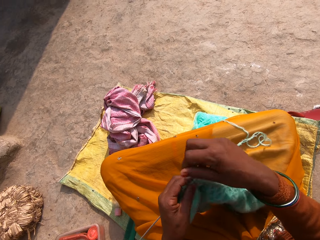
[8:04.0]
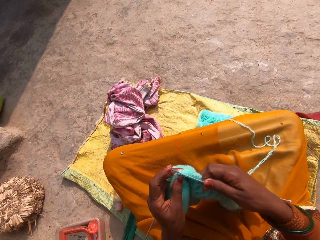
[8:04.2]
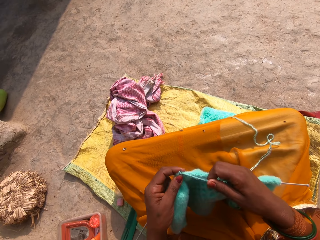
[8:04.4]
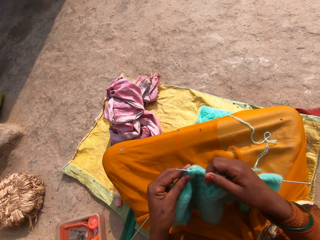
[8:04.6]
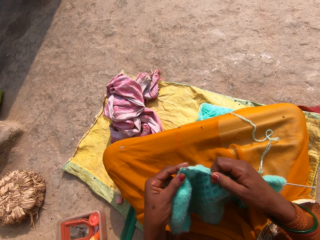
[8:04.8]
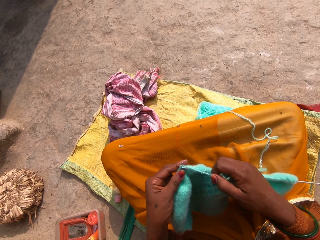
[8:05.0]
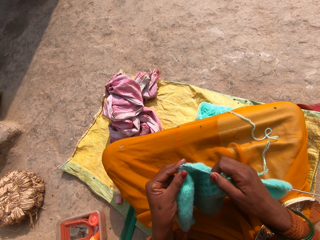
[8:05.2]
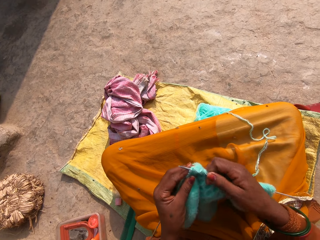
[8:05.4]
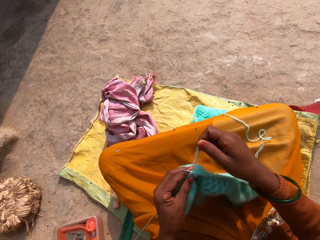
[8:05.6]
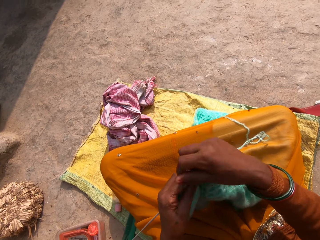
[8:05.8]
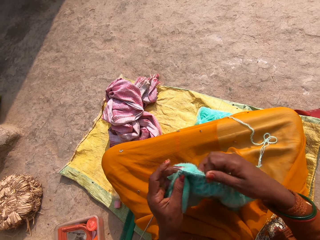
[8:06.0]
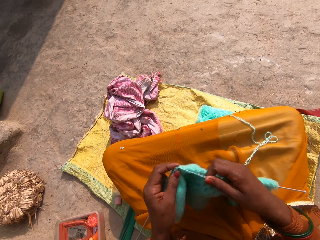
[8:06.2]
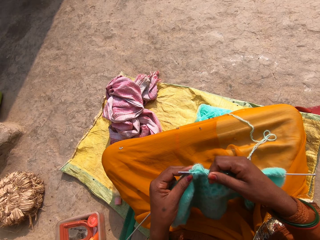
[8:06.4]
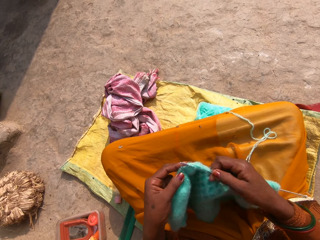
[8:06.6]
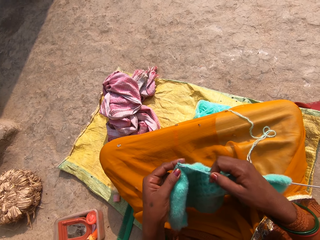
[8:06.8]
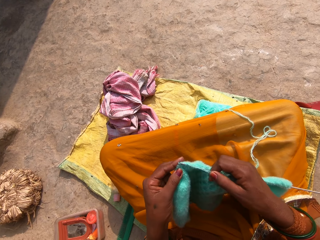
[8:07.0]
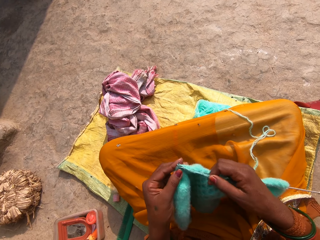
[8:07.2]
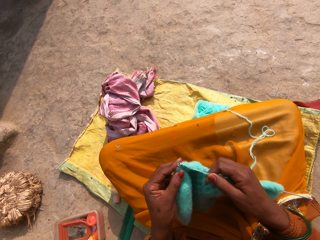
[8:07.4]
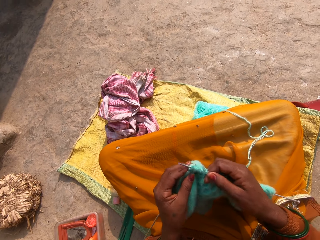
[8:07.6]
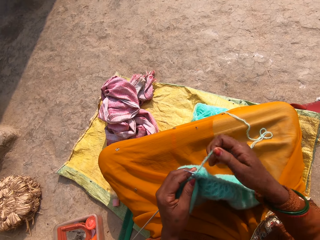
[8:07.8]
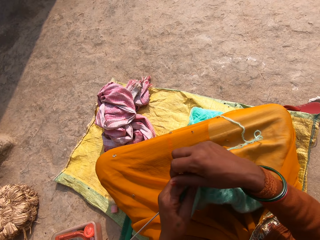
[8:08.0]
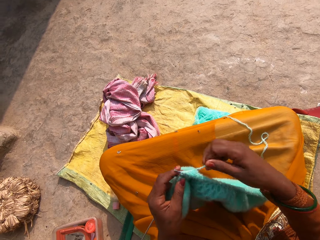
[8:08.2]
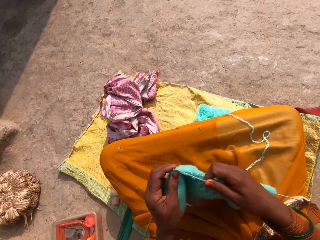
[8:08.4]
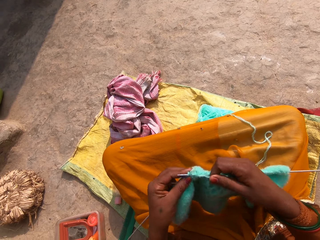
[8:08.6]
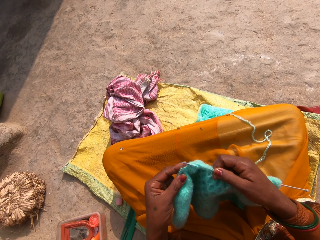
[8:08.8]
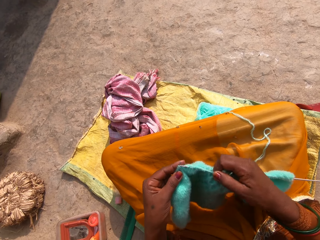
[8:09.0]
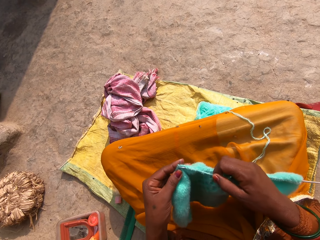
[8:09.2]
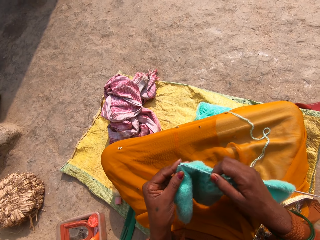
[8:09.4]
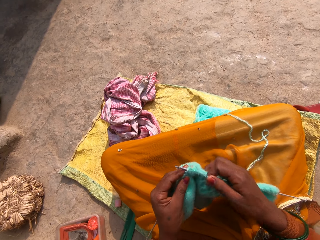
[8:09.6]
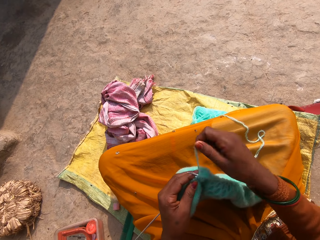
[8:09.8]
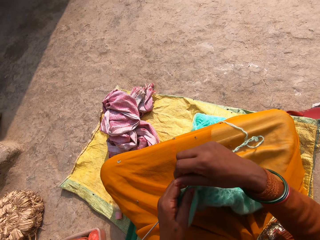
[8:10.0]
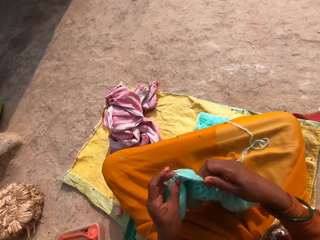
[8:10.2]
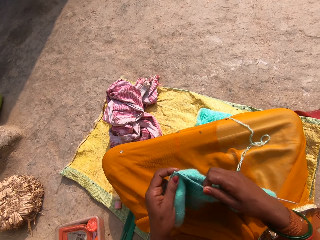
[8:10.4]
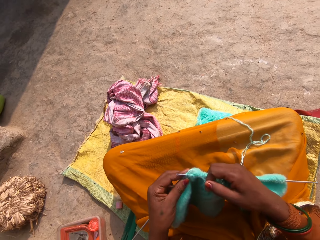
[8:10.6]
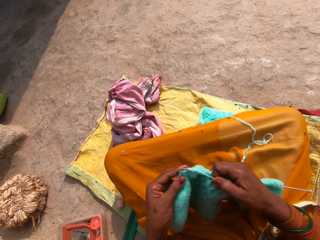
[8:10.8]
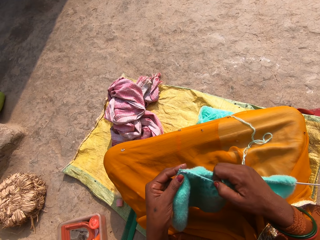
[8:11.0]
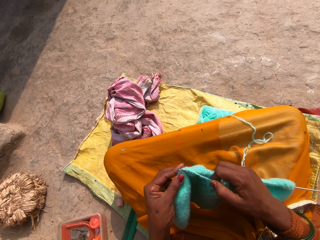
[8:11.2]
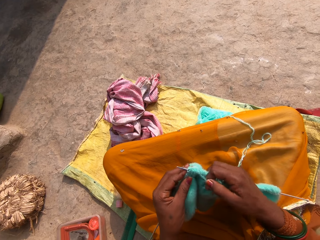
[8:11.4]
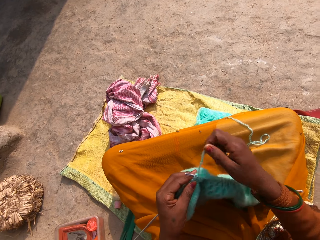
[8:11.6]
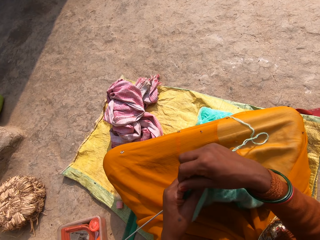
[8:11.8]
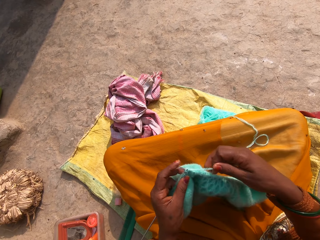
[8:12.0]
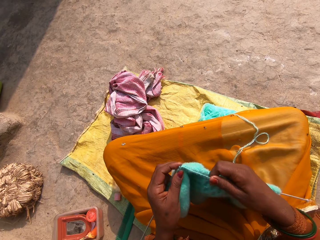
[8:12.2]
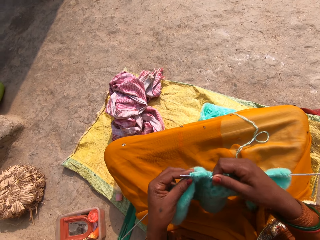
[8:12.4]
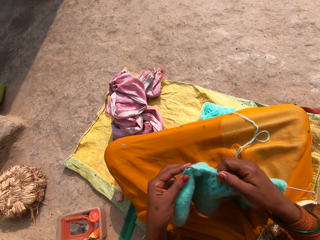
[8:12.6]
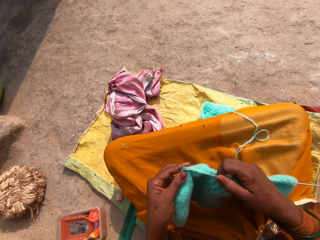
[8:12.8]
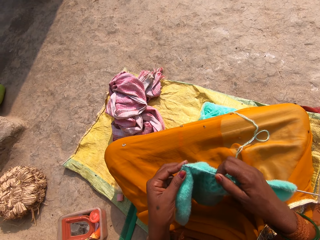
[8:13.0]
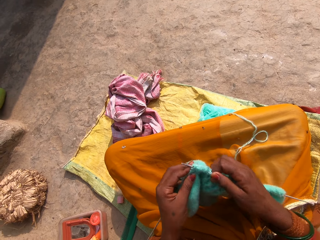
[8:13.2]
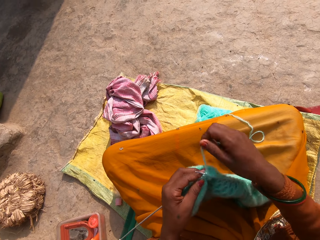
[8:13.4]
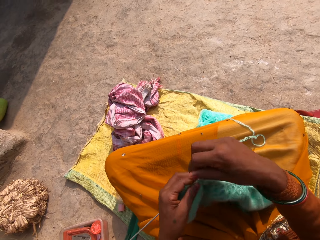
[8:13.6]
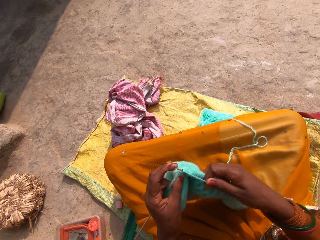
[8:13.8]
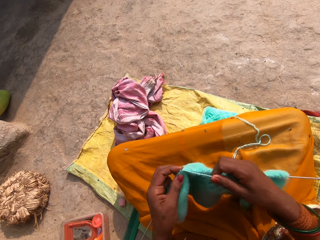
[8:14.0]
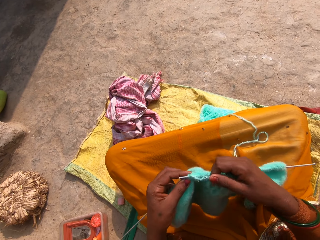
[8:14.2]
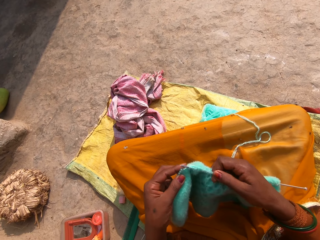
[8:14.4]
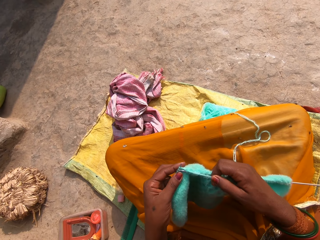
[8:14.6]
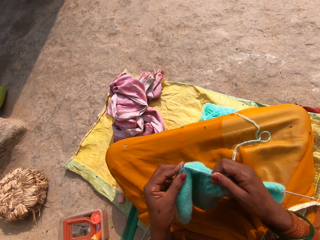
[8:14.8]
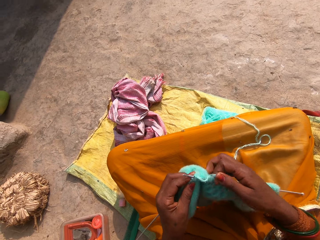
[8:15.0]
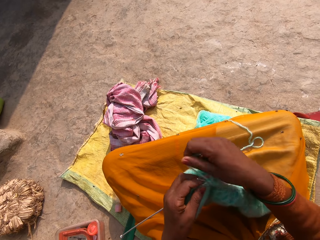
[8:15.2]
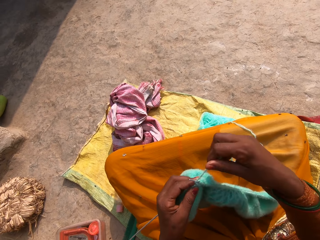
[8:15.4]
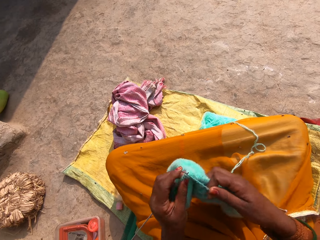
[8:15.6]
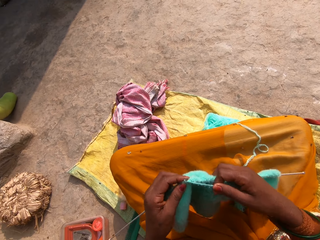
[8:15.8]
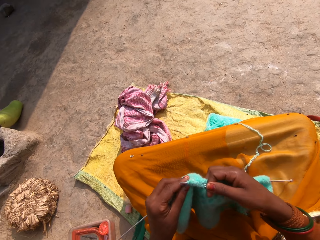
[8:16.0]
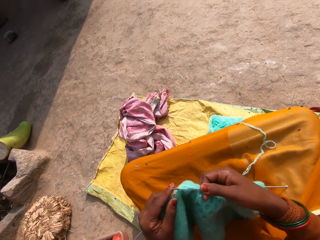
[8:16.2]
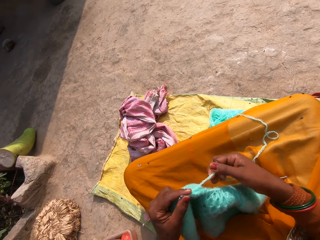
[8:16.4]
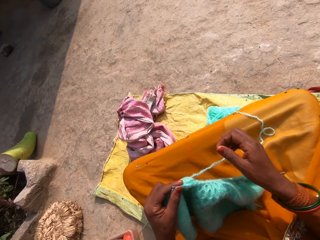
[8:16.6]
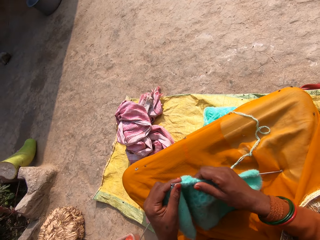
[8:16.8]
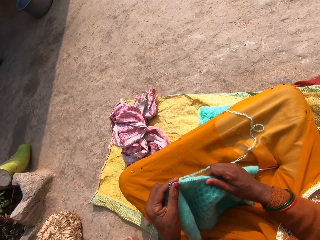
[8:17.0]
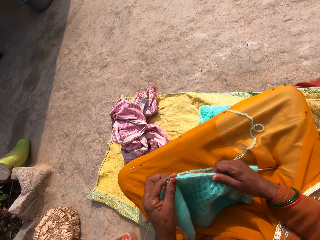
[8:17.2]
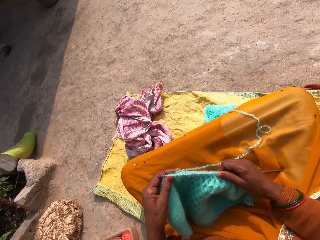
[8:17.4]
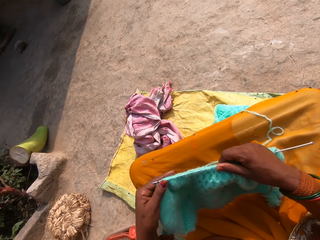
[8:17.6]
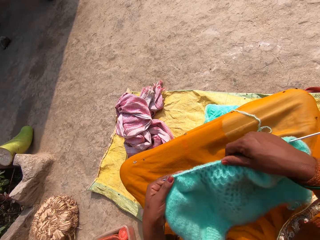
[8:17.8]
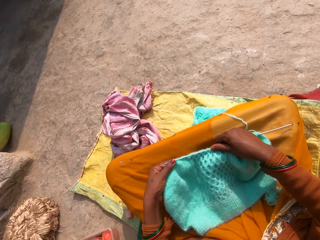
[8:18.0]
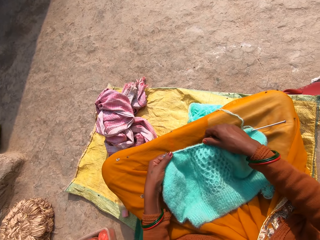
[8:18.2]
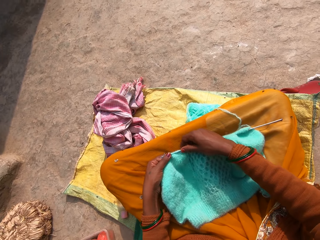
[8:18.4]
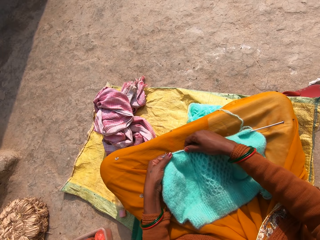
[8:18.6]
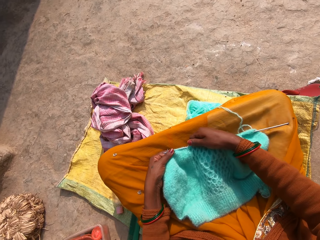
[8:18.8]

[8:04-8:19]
The camera wearer pulls a thread. They roll the thread on a crochet. They knit while moving hands. They roll the thread on the crochet. They knit. They roll the thread on the crochet. They knit. They pull the thread. They roll the thread on the crochet. They knit while moving hands. They roll the thread on the crochet. They knit. They pull the thread. They drop the thread on the lap. They move a knitted fabric on the crochet. They spread the knitted fabric on the lap. They adjust the fabric on the knitting pins.

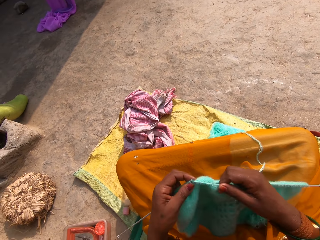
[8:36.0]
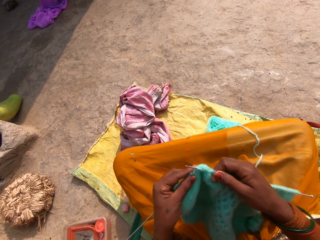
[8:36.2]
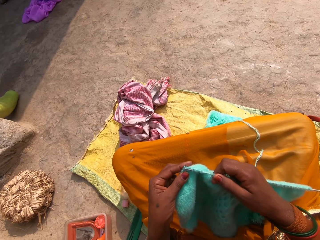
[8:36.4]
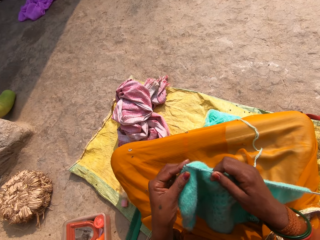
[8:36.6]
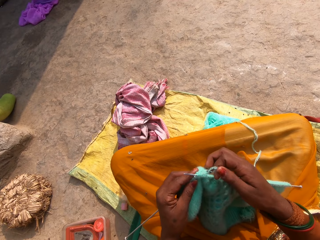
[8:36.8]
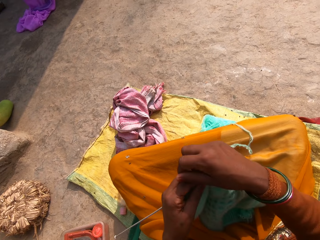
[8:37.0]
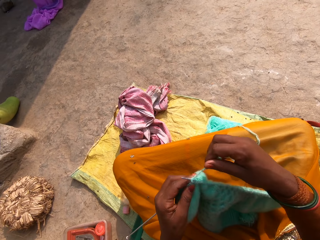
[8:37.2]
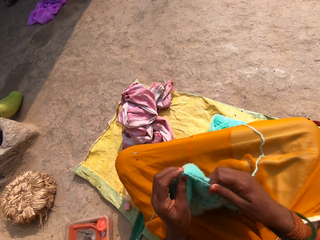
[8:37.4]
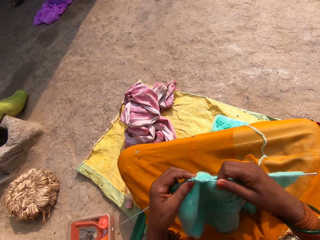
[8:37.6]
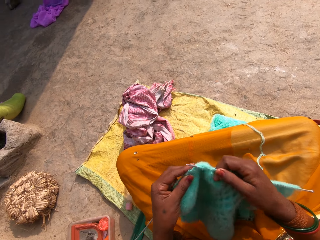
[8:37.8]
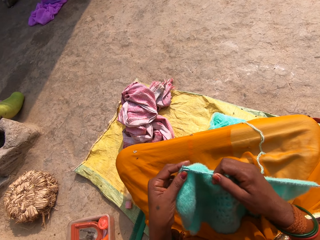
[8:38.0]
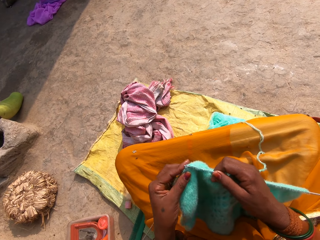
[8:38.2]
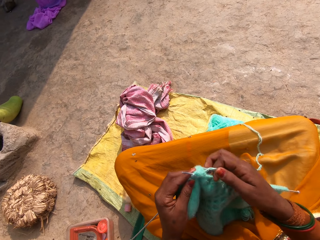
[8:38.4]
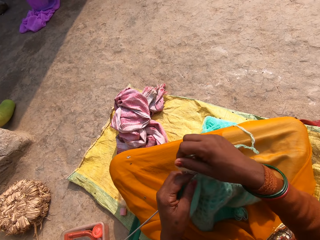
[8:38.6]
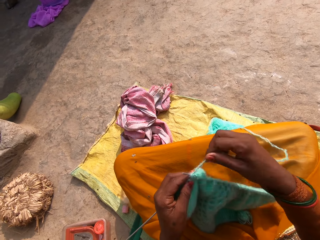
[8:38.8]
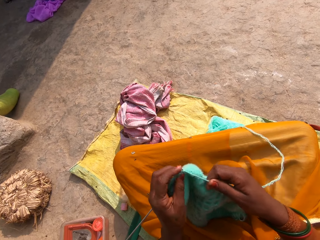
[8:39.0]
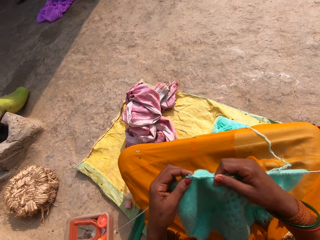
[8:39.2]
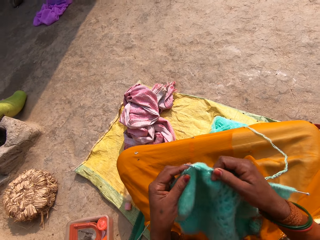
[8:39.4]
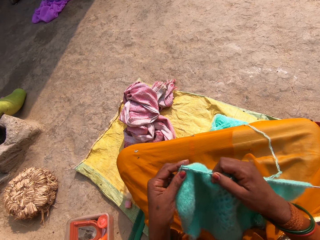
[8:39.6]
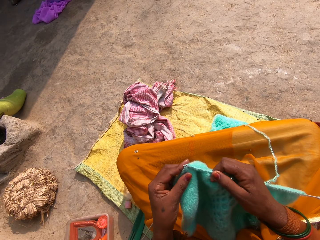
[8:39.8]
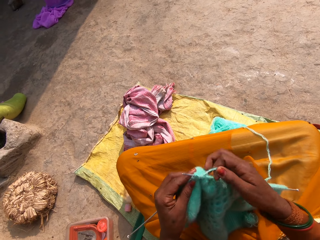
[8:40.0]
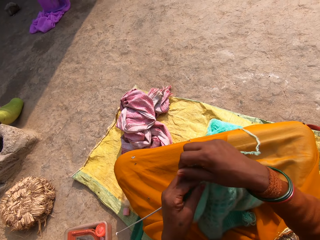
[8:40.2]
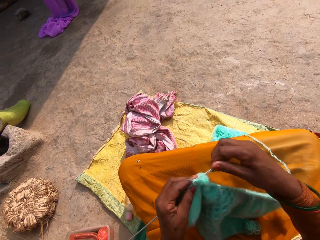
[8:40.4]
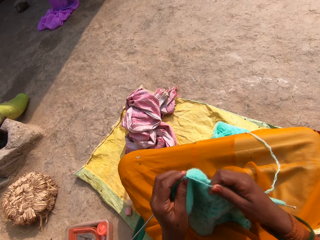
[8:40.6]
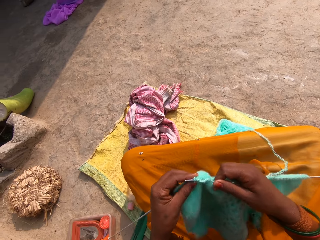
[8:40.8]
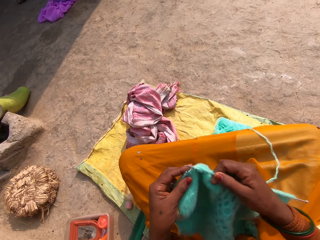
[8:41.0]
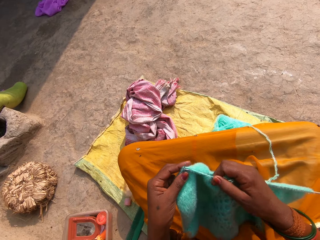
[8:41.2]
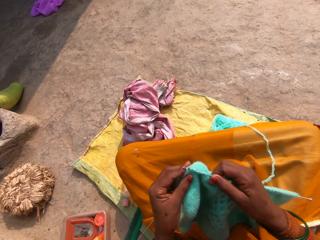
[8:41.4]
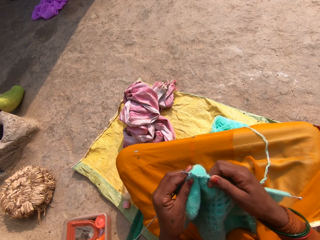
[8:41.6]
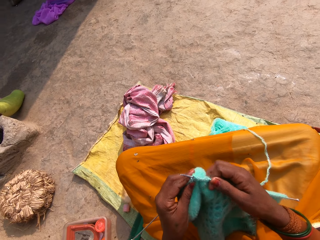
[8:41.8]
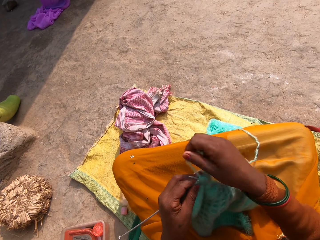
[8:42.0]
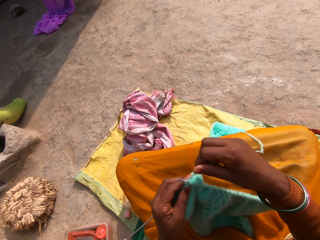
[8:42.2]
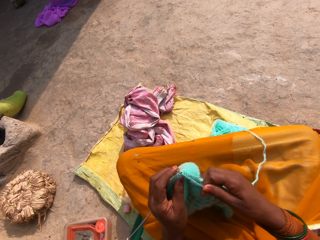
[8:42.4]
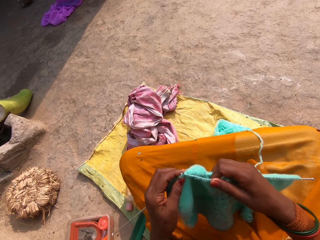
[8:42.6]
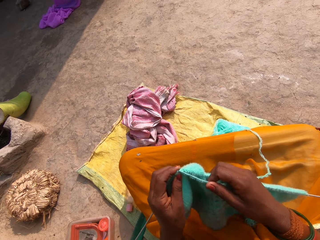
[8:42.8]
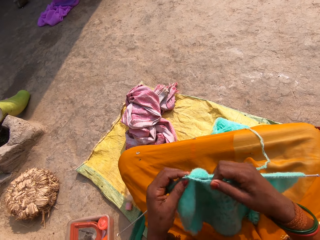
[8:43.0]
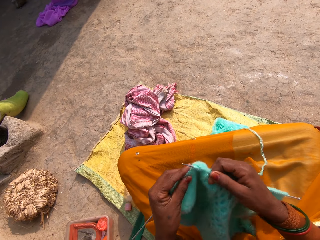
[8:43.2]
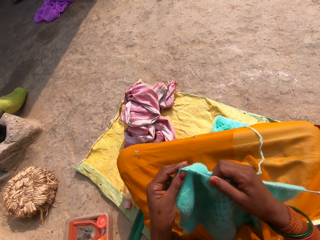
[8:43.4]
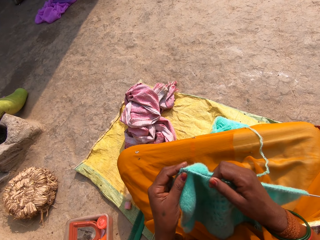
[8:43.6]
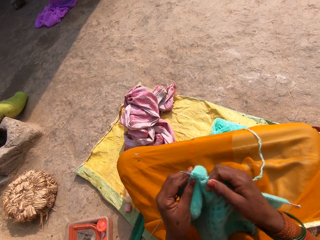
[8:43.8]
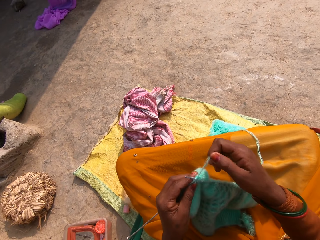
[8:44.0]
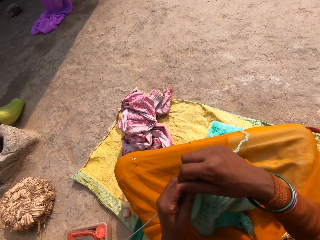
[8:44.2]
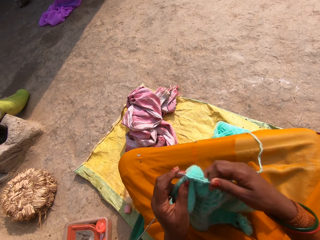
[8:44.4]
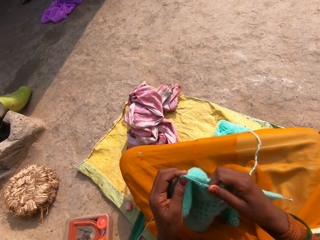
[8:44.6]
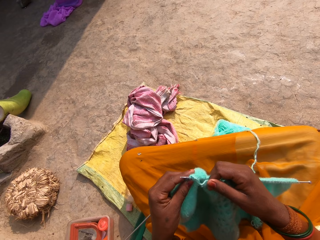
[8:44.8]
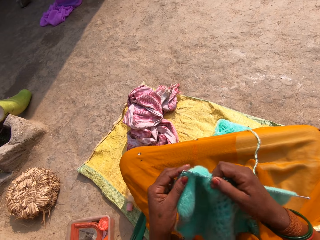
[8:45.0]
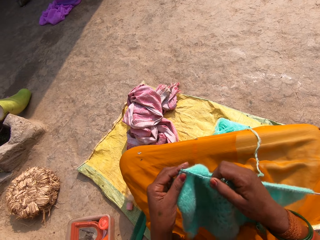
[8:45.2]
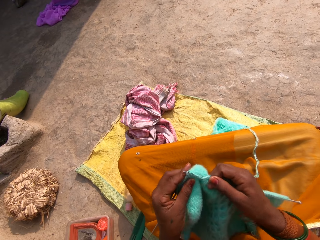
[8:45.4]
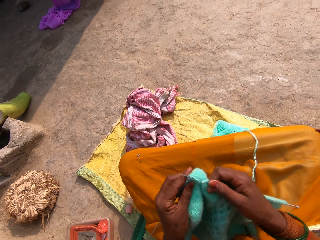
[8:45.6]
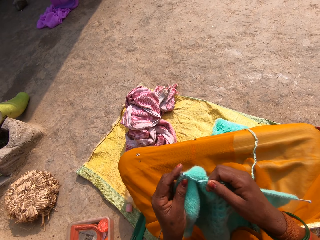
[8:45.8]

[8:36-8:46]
The camera wearer knits. They pull the thread. They roll the thread on the crochet. They knit. They pull the thread. They roll the thread on the crochet. They knit. They lift the thread. They roll the thread on the crochet. They knit while moving hands. They lift the thread. They roll the thread on the fingers. They knit while moving hands.
